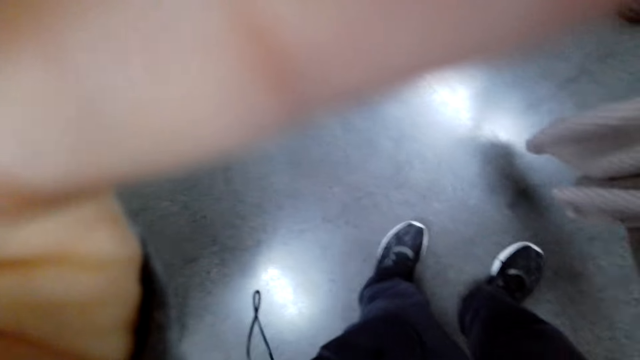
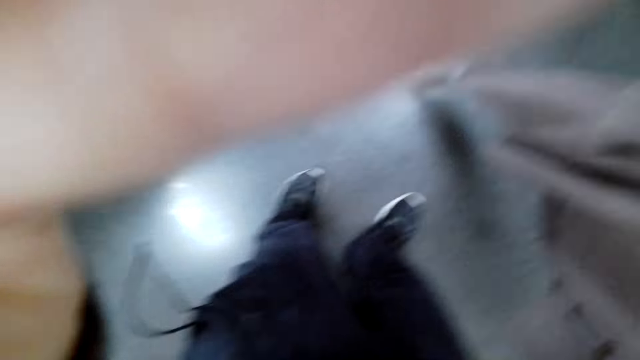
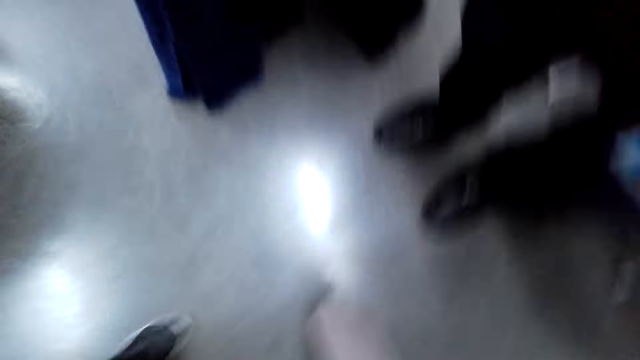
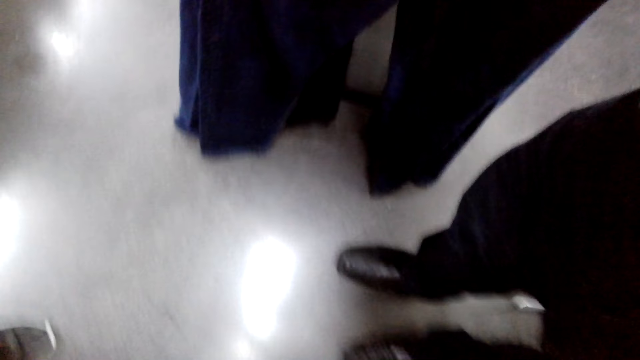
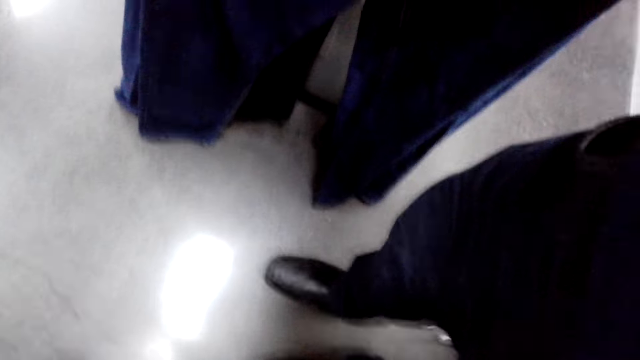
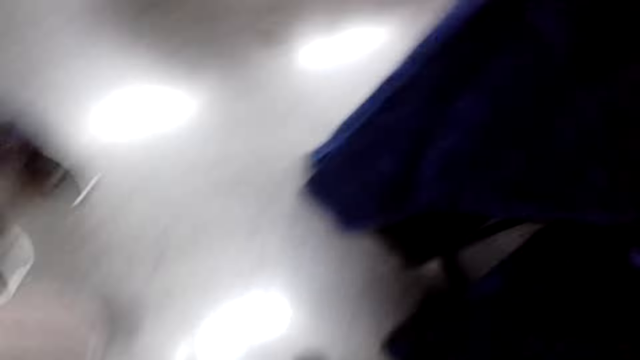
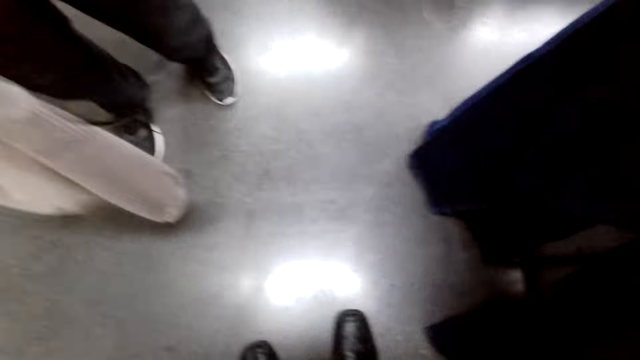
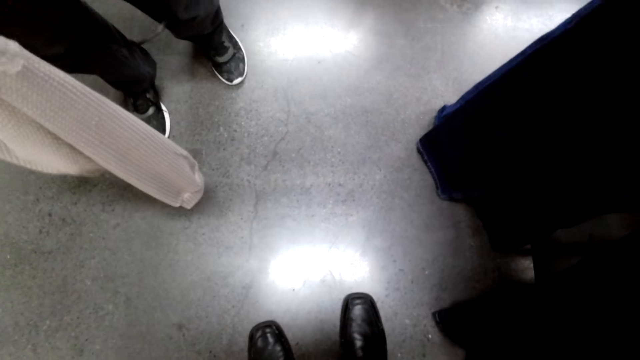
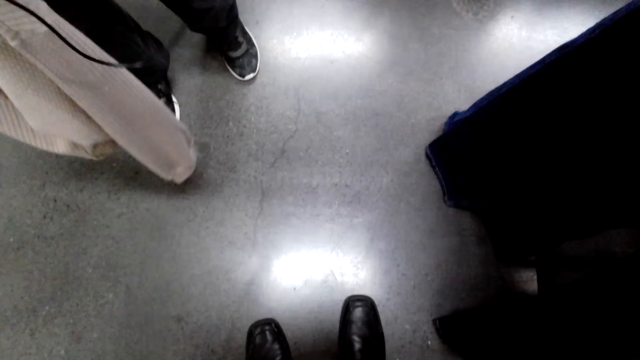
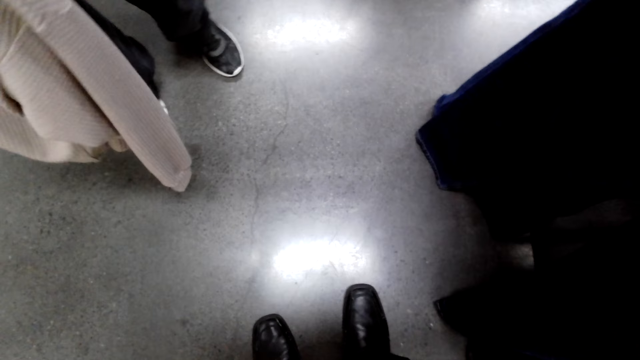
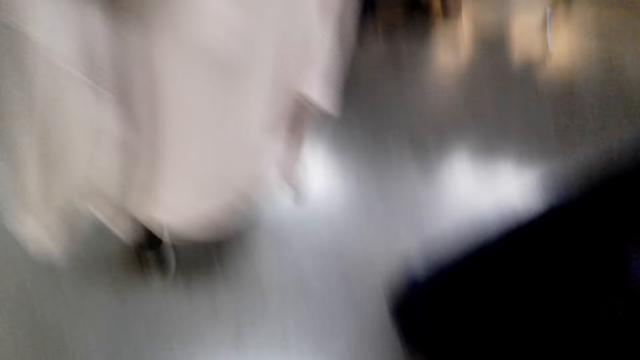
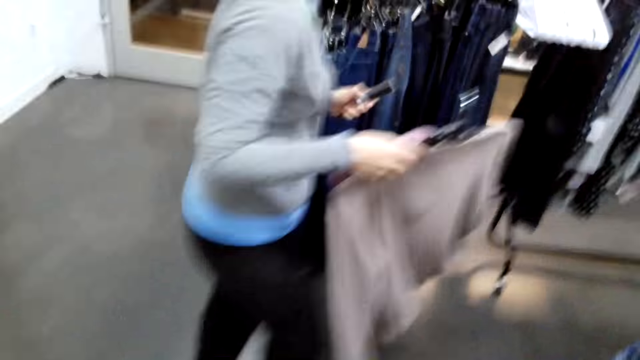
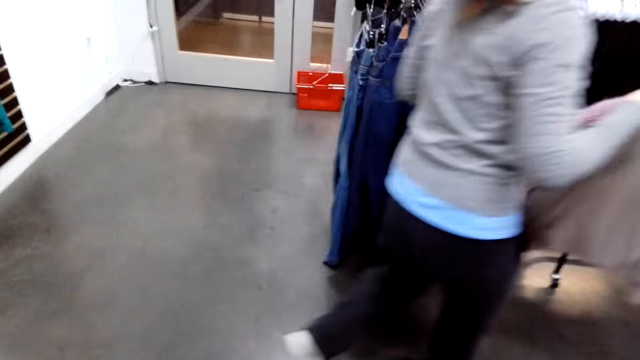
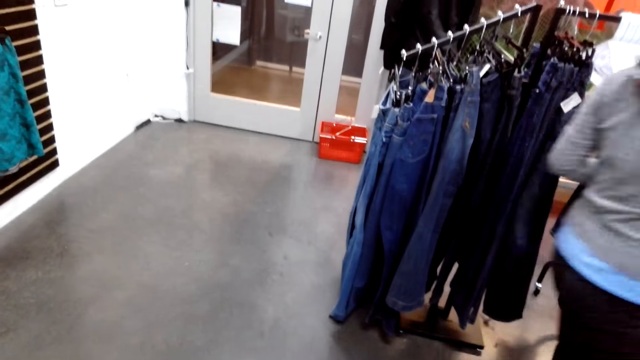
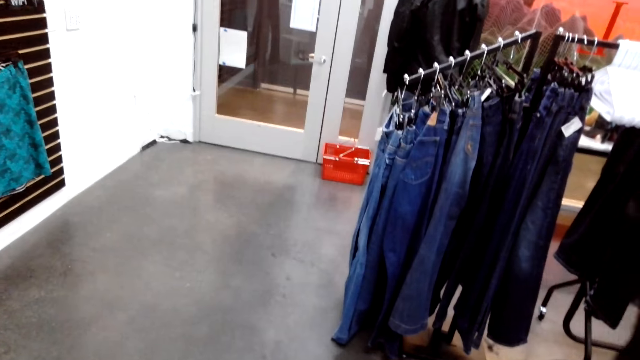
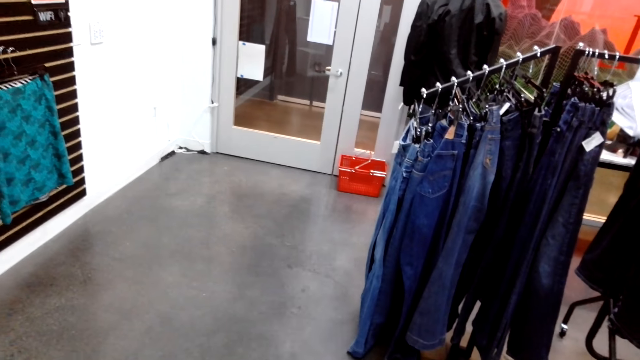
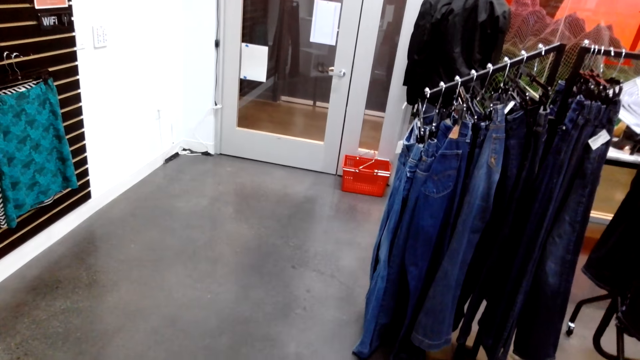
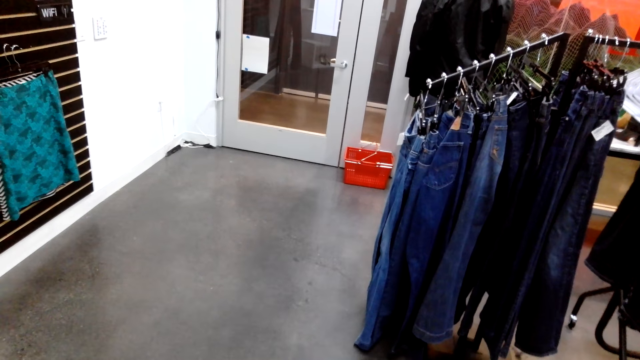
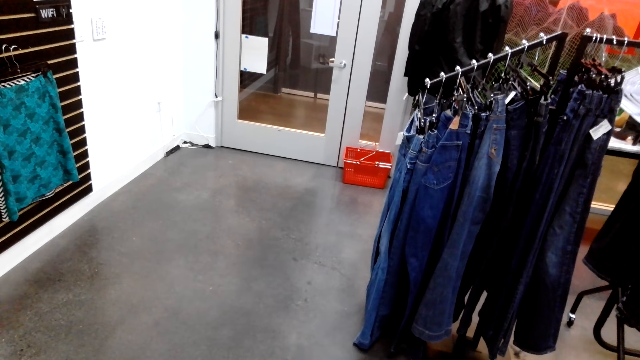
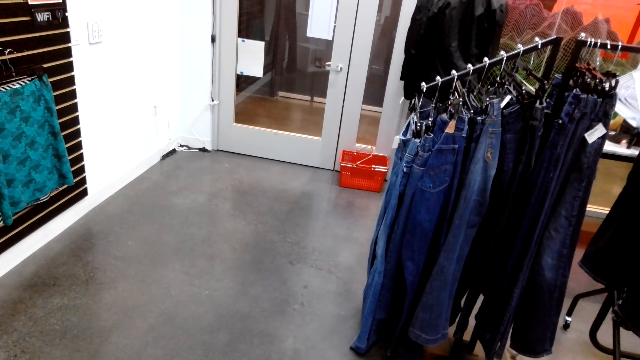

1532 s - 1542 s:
The camera wearer looks down. They remove the camera. They give the camera to the shop attendant. They adjust the camera. A woman walks around.
